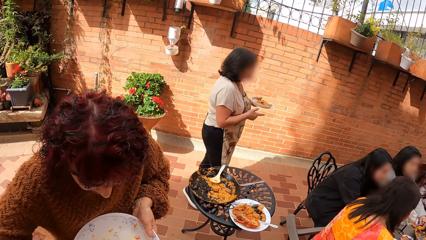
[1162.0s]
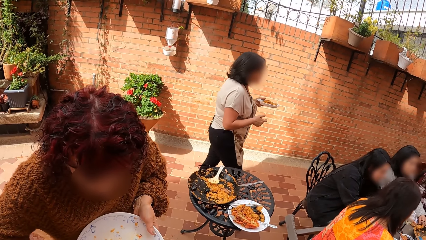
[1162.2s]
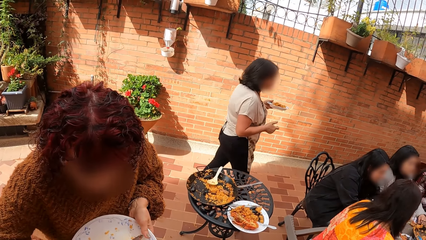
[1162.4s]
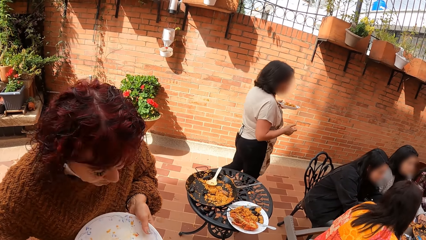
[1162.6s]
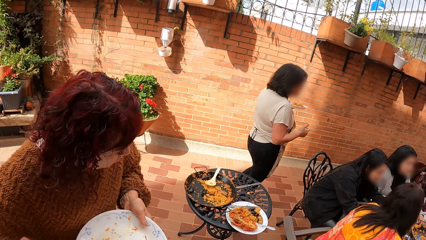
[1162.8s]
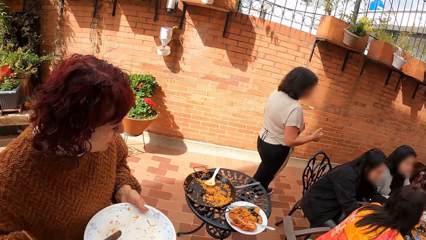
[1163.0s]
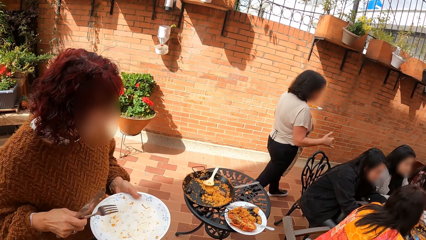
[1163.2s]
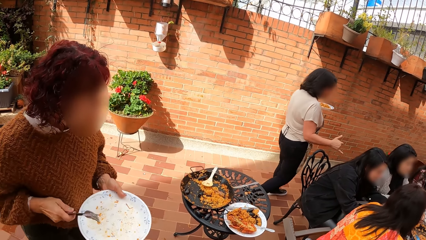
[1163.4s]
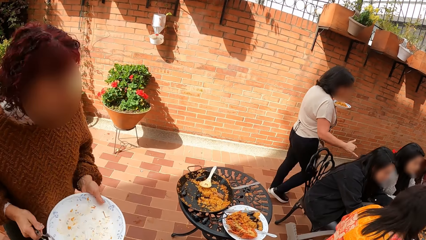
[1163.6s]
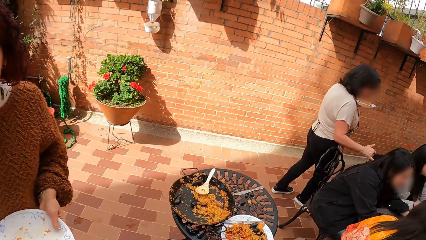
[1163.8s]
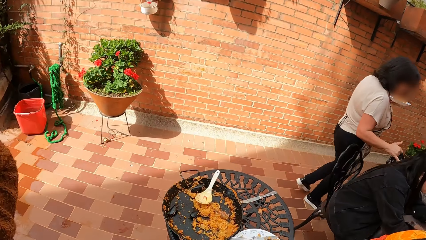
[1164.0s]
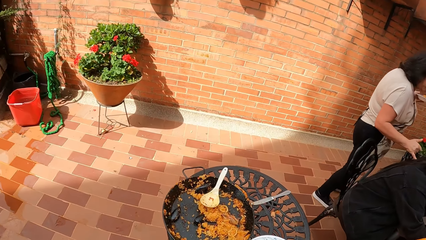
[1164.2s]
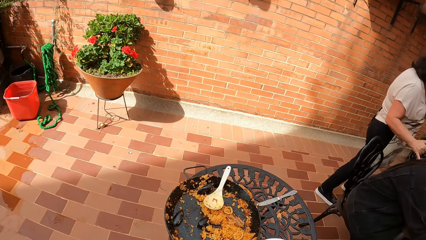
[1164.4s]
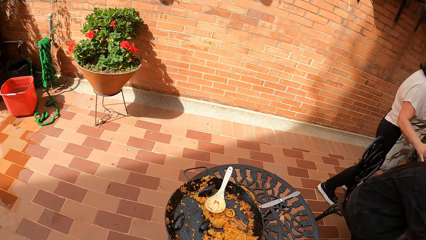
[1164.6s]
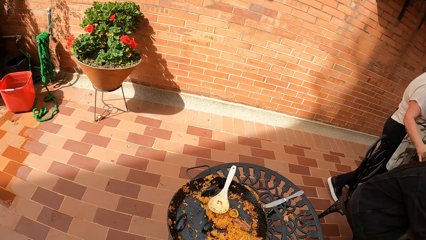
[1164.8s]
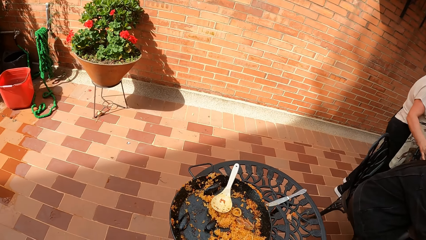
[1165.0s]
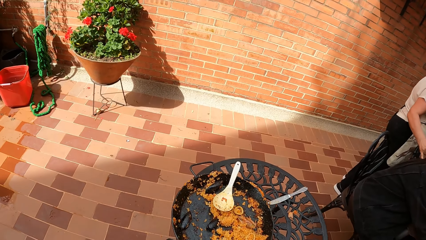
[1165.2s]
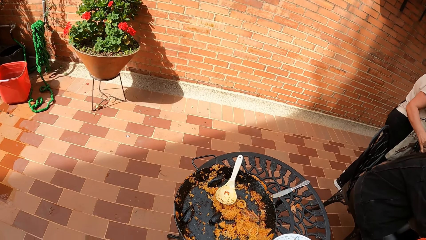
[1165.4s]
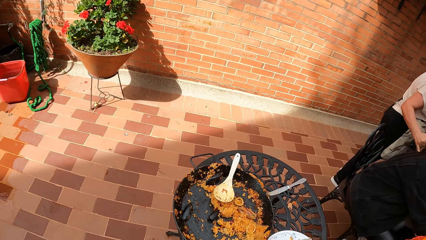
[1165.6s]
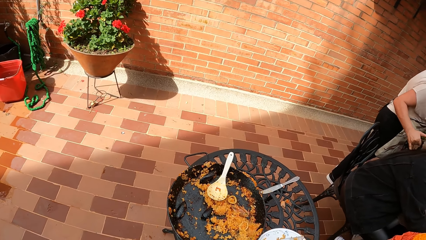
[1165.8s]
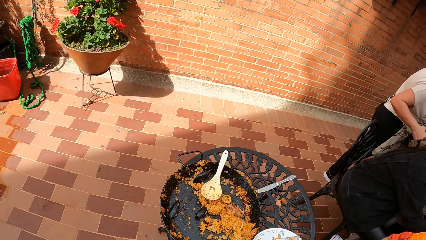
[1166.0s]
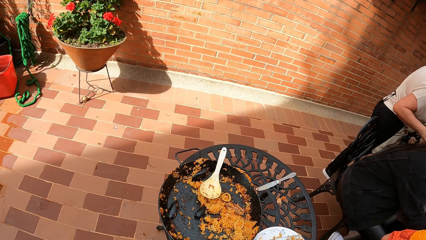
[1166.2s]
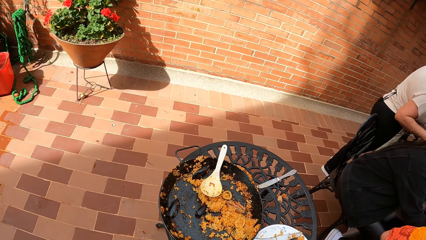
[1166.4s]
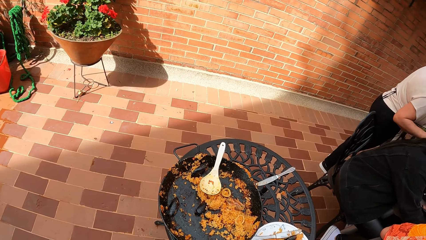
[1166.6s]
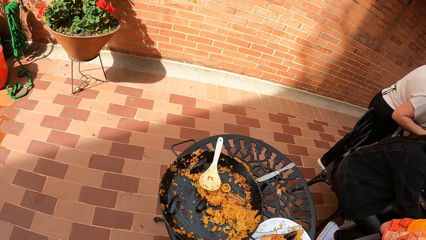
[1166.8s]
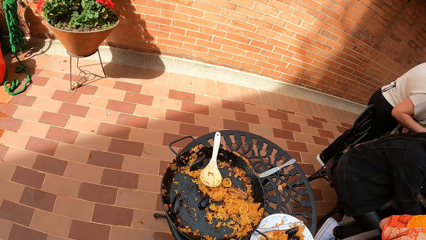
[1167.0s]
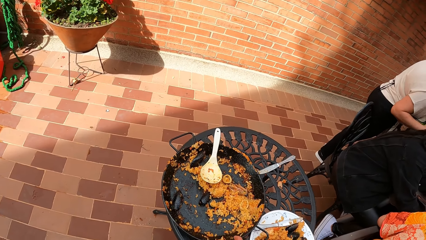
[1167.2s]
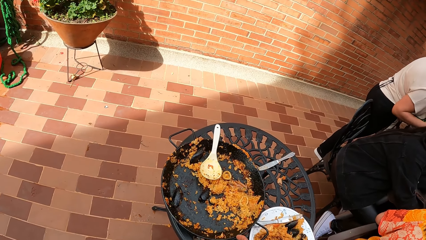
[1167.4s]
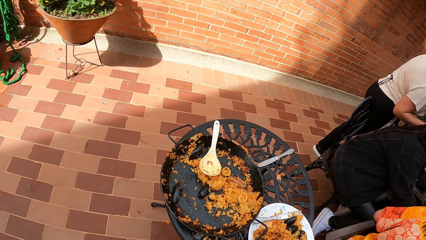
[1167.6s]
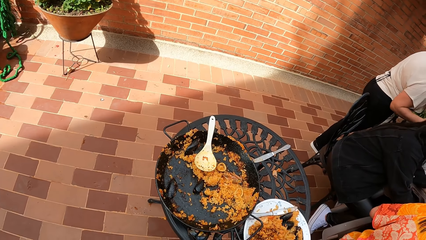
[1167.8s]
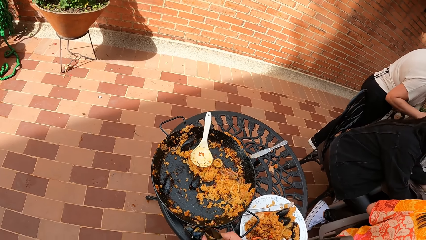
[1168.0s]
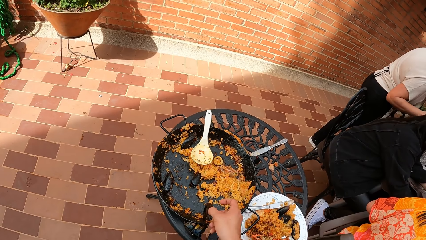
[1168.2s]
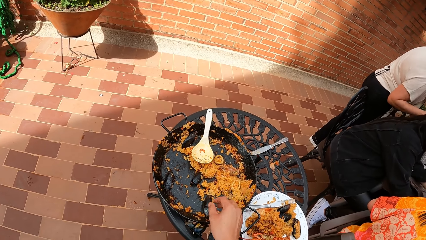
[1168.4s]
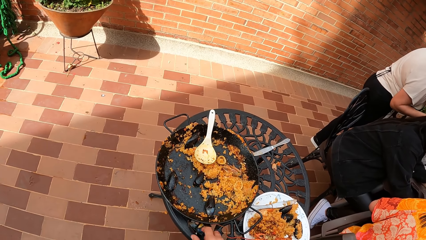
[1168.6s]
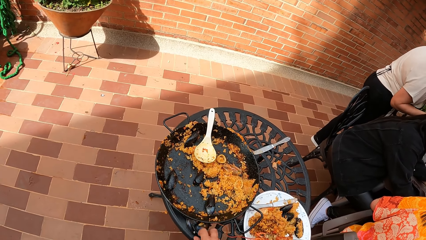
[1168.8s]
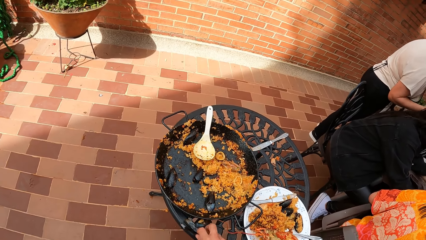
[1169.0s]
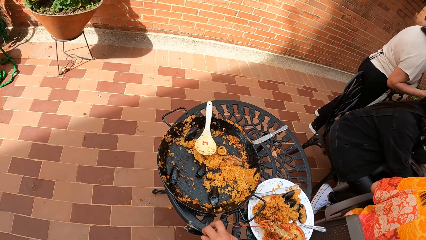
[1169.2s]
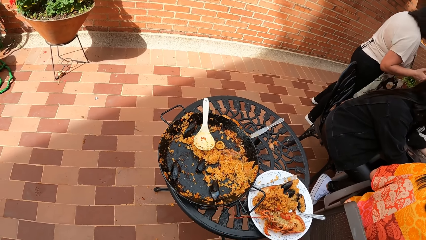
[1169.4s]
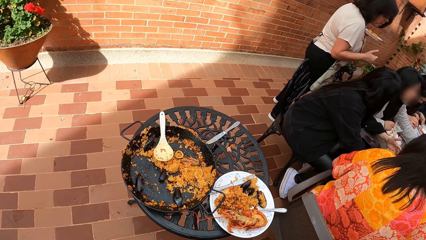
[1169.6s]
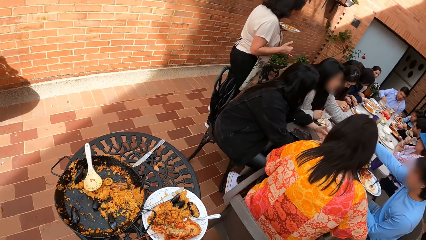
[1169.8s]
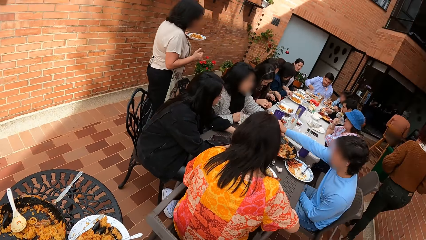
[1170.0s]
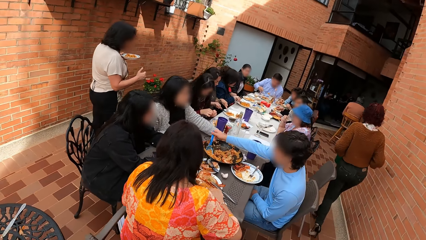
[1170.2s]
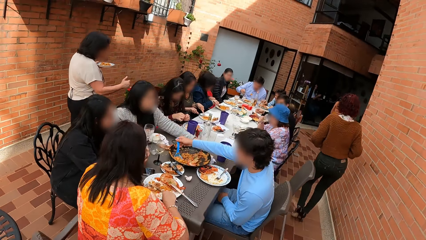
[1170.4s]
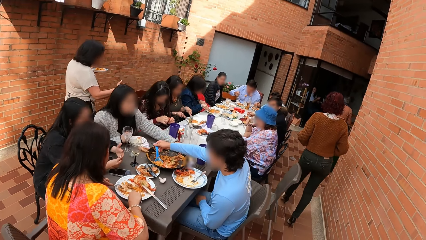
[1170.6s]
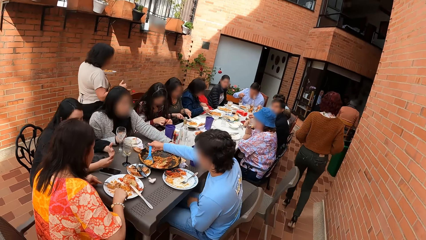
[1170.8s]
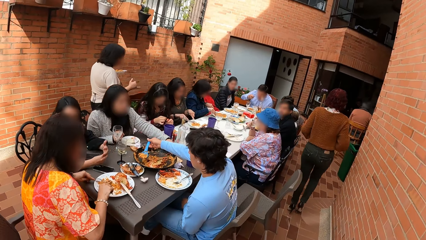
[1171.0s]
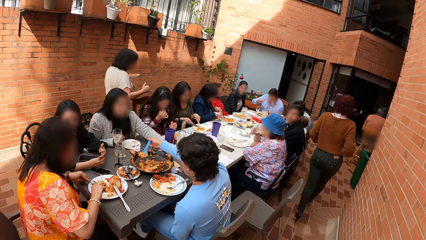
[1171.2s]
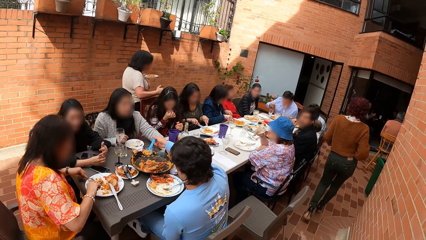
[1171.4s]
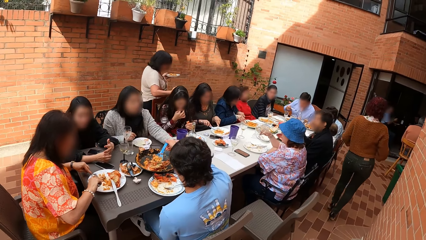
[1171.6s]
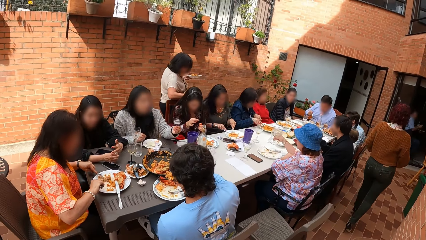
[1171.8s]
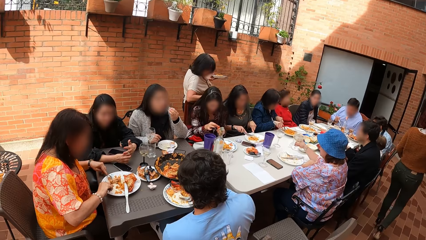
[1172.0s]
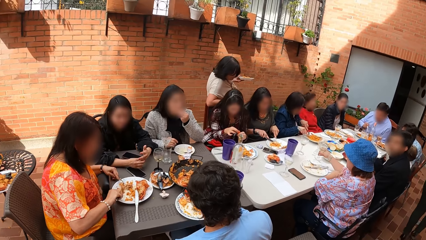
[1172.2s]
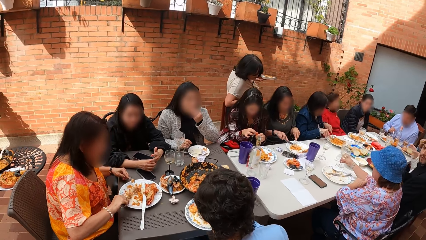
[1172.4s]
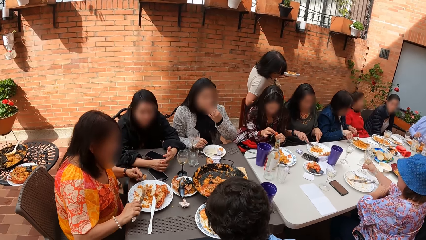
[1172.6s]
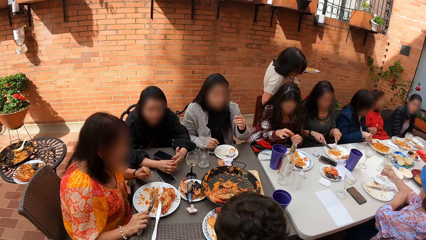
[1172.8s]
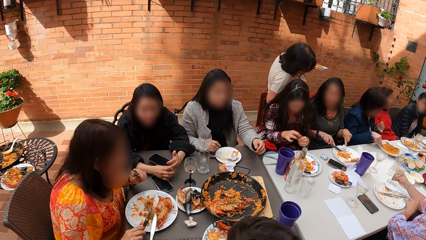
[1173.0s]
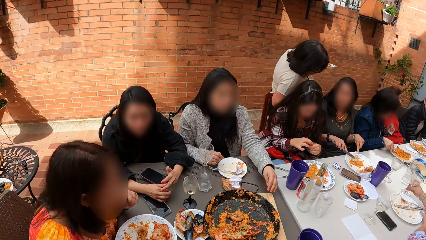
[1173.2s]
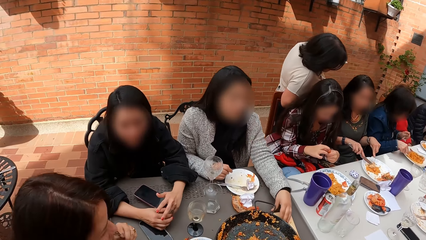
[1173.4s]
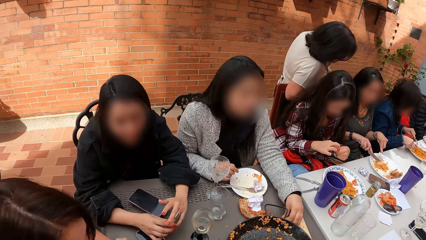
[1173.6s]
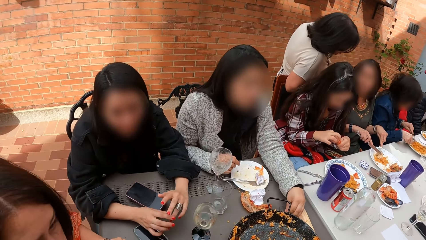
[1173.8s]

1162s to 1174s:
The camera wearer picks something. He drops a mussel in the pan with his left hand.

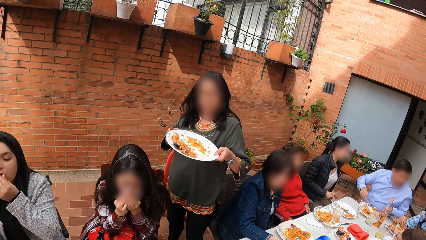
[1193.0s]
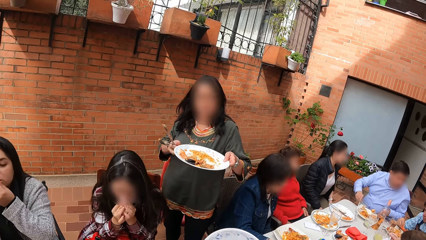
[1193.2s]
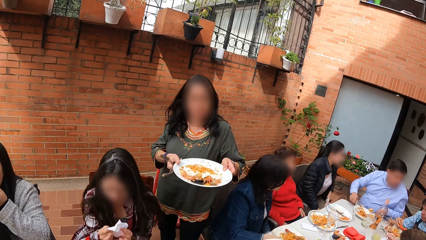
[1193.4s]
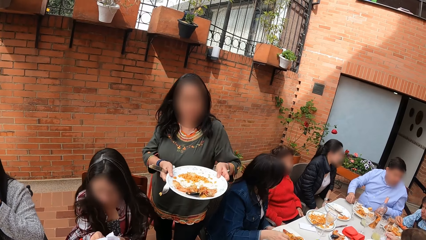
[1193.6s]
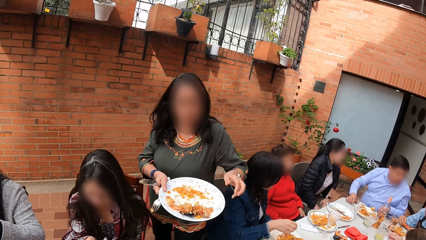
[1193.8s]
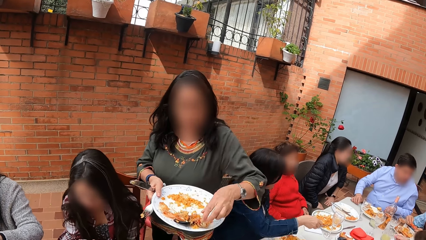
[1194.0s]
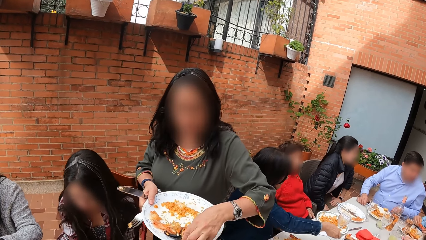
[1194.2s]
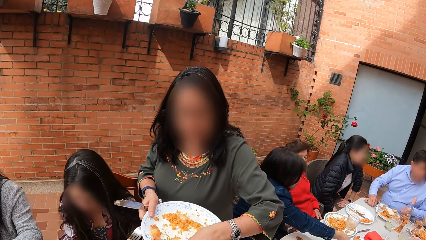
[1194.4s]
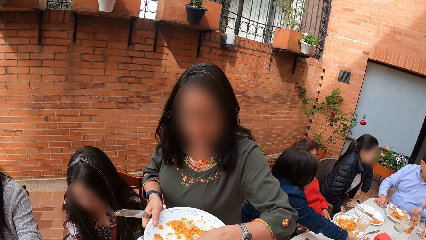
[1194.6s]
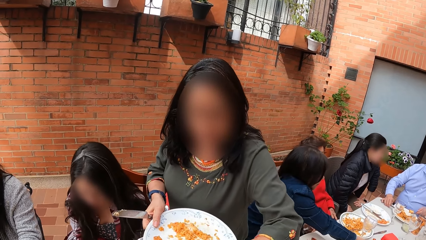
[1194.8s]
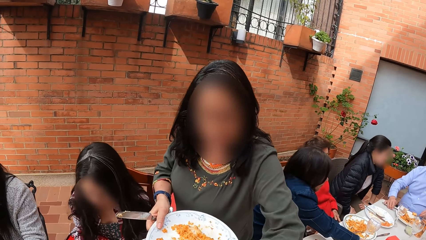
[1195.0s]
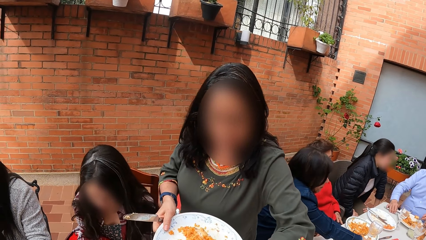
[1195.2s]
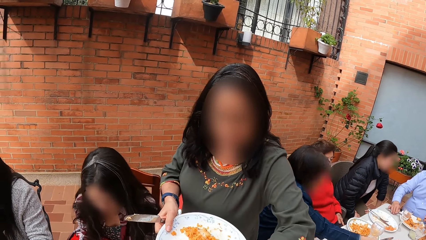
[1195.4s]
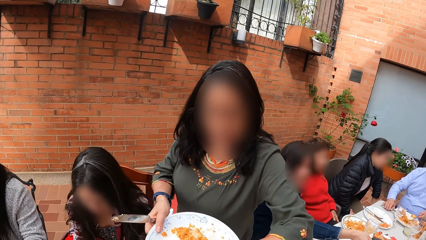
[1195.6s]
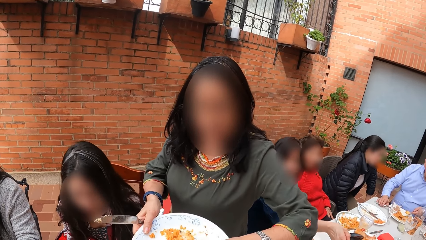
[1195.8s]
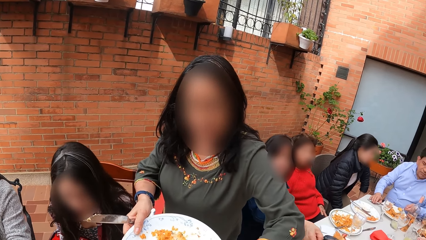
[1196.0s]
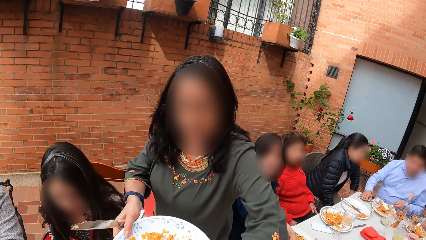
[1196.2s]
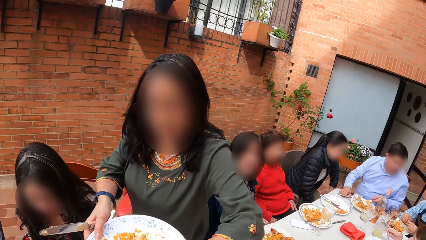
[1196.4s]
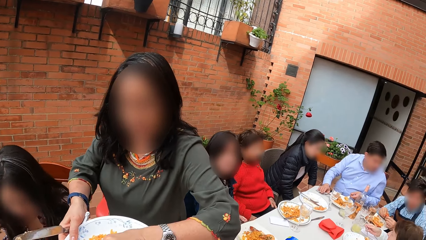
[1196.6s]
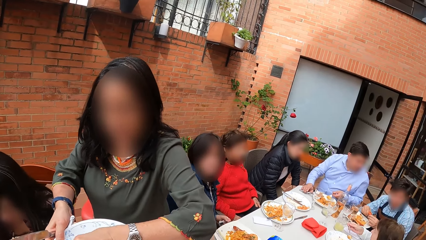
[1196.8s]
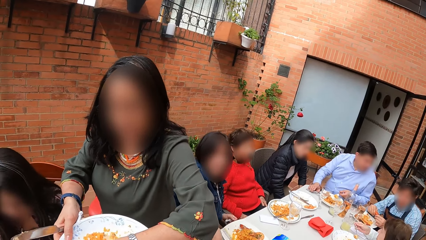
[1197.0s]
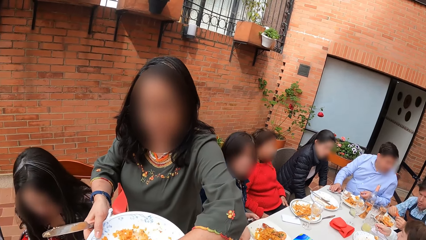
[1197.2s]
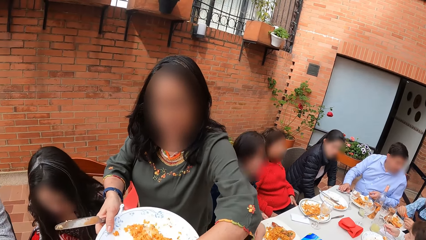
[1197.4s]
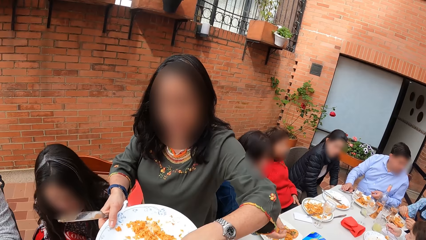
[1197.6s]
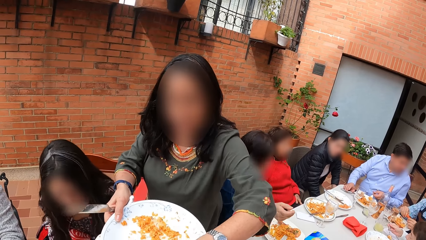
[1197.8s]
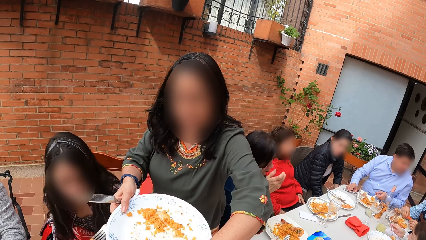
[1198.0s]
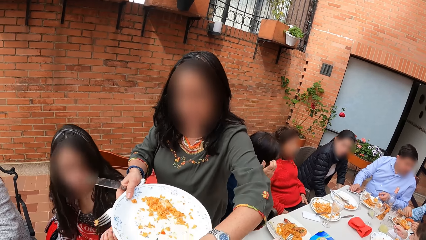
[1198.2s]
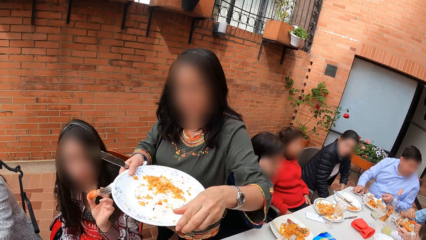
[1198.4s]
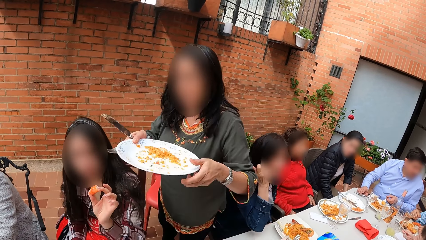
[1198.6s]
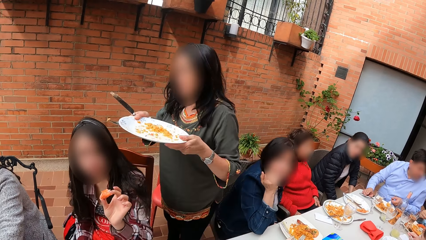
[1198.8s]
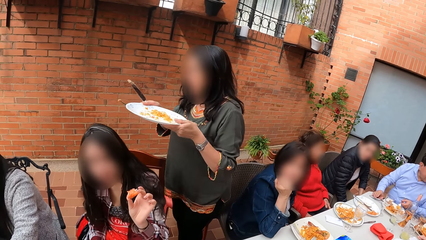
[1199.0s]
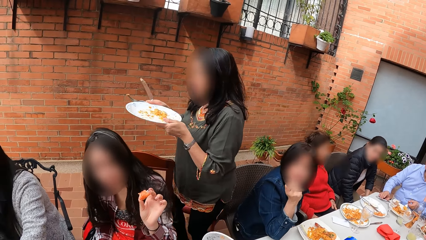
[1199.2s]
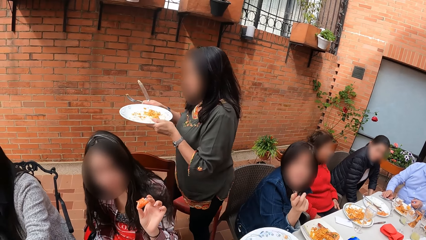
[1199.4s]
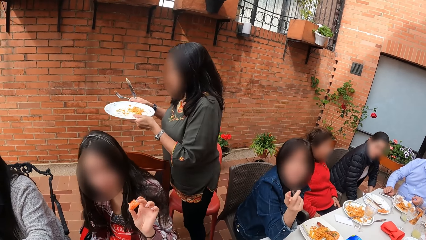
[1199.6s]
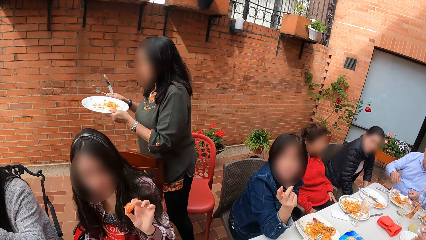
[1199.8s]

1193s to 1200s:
A woman pours food leftovers to the pot.
